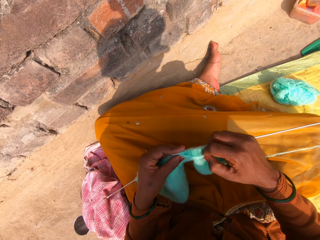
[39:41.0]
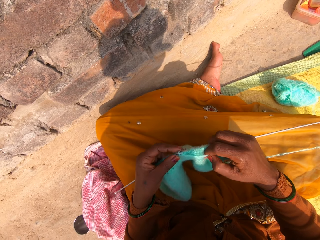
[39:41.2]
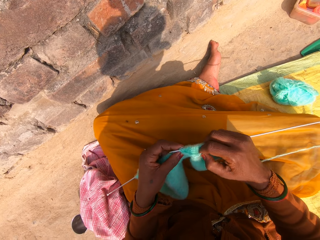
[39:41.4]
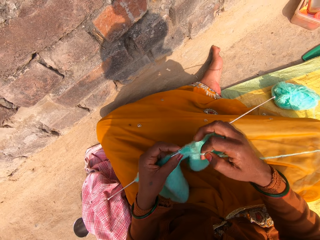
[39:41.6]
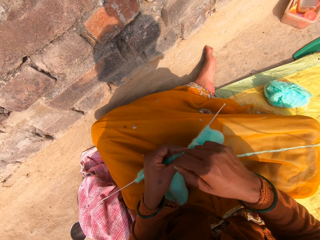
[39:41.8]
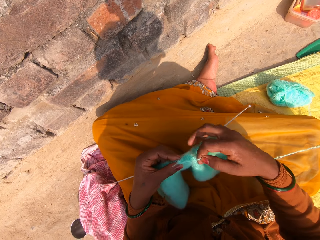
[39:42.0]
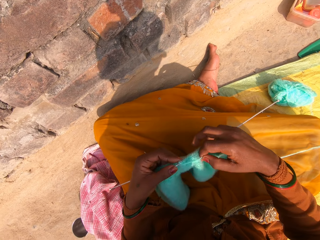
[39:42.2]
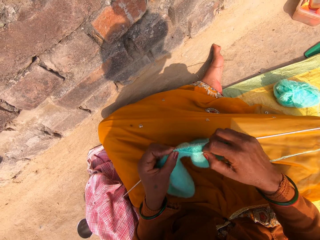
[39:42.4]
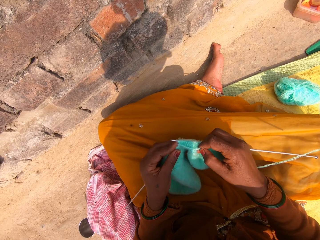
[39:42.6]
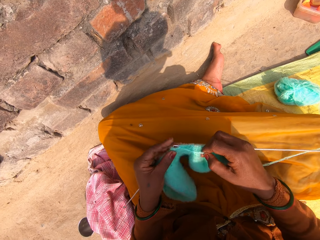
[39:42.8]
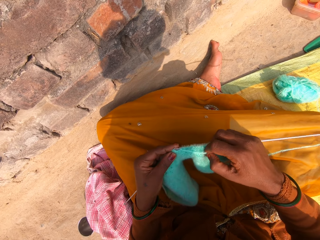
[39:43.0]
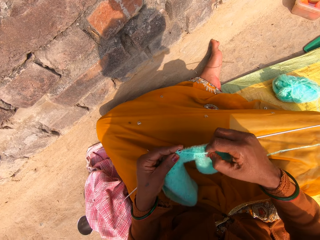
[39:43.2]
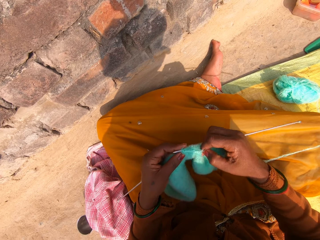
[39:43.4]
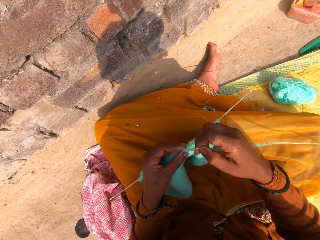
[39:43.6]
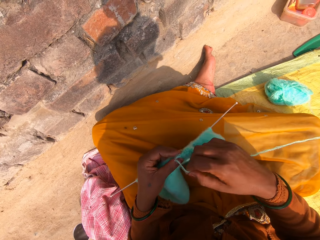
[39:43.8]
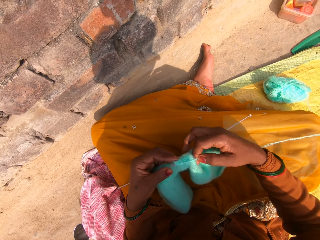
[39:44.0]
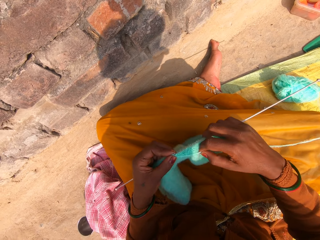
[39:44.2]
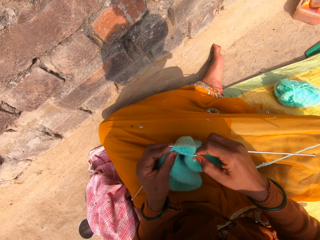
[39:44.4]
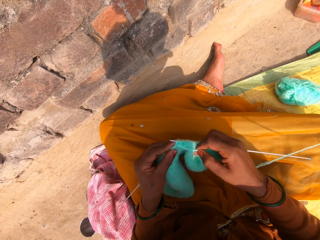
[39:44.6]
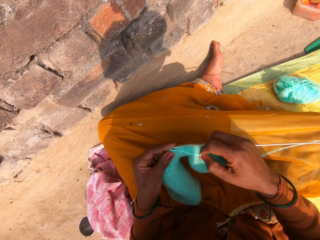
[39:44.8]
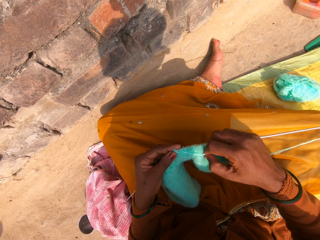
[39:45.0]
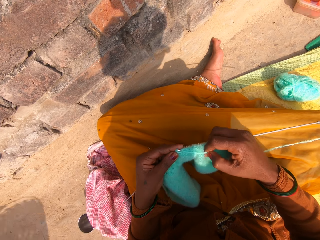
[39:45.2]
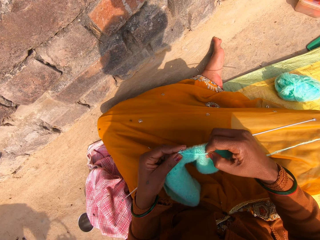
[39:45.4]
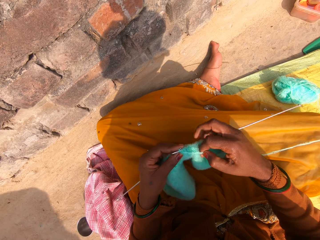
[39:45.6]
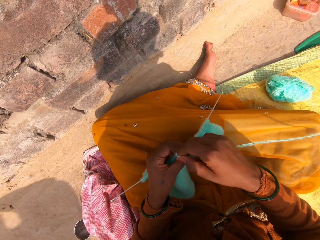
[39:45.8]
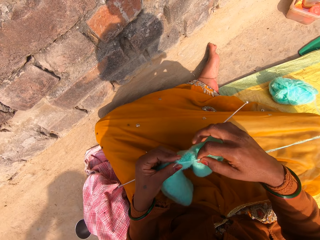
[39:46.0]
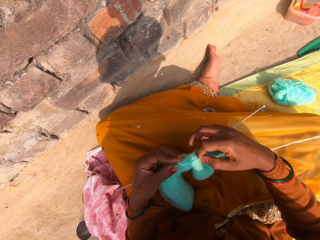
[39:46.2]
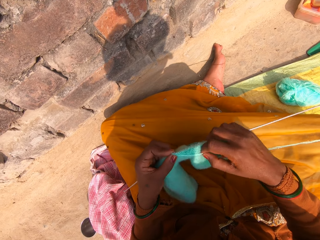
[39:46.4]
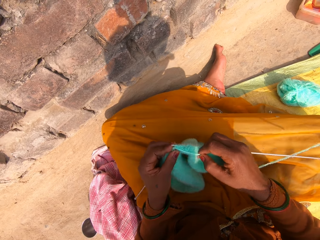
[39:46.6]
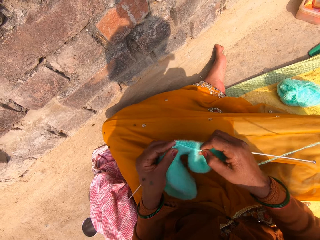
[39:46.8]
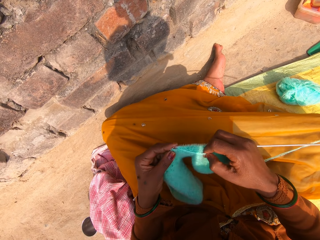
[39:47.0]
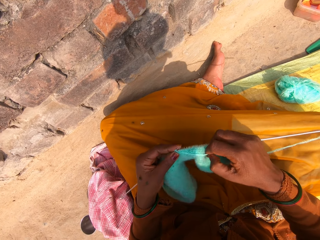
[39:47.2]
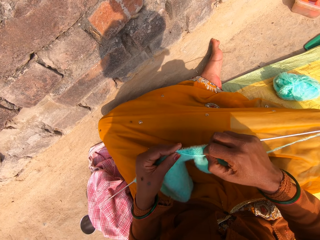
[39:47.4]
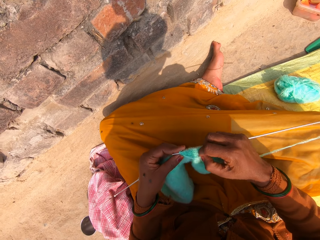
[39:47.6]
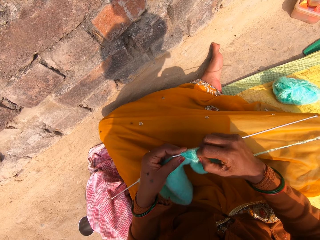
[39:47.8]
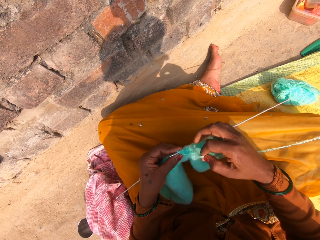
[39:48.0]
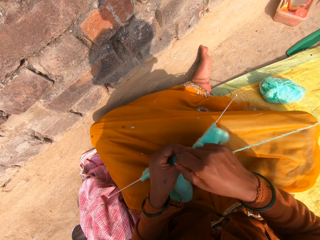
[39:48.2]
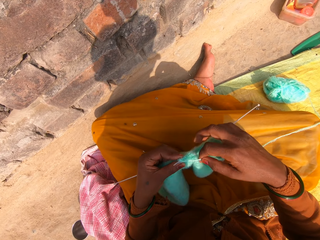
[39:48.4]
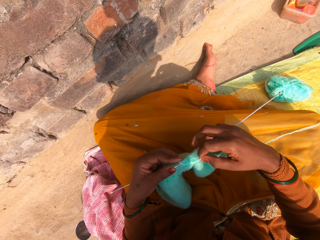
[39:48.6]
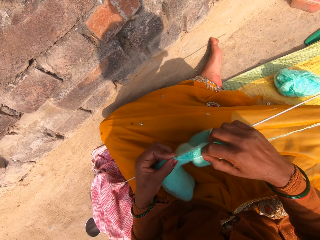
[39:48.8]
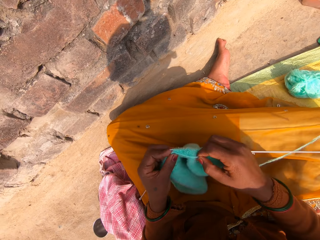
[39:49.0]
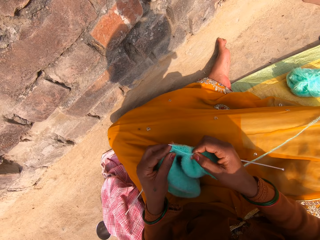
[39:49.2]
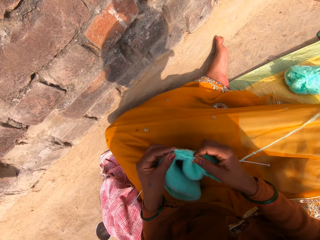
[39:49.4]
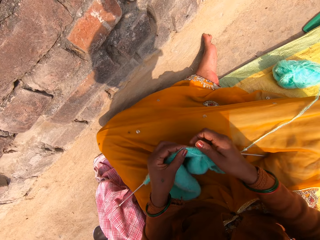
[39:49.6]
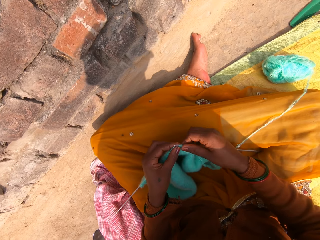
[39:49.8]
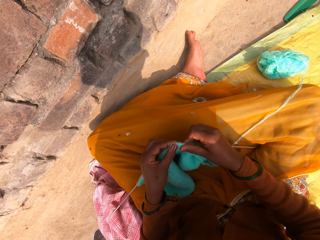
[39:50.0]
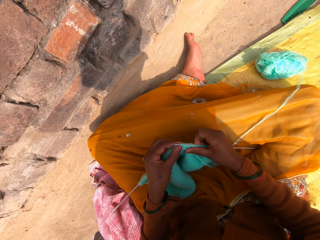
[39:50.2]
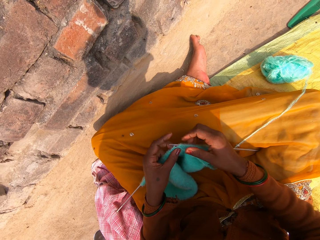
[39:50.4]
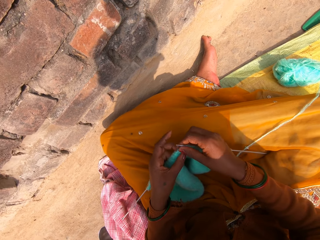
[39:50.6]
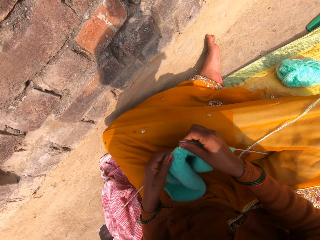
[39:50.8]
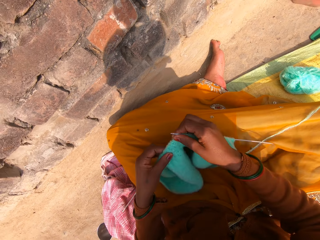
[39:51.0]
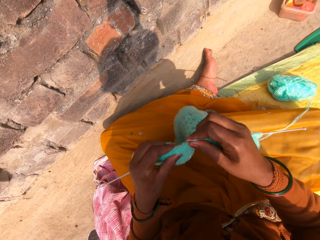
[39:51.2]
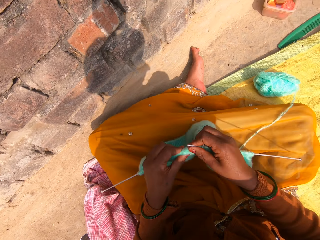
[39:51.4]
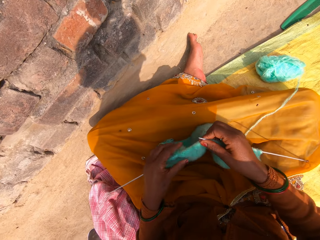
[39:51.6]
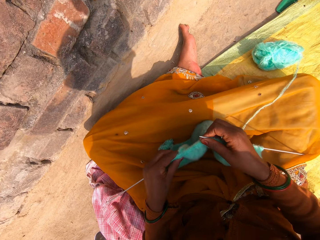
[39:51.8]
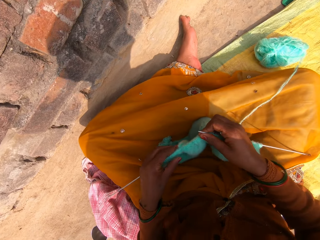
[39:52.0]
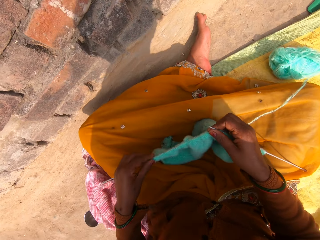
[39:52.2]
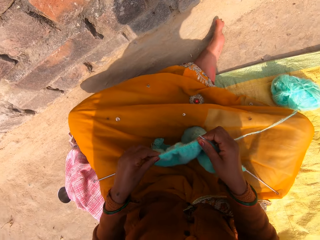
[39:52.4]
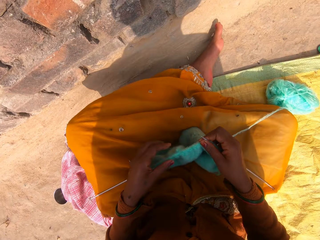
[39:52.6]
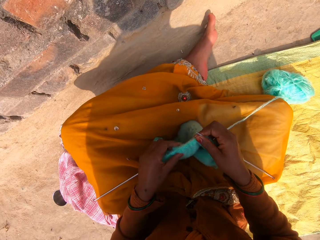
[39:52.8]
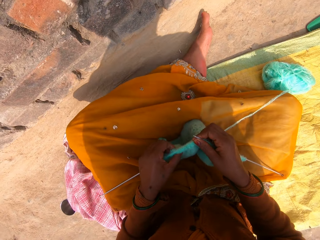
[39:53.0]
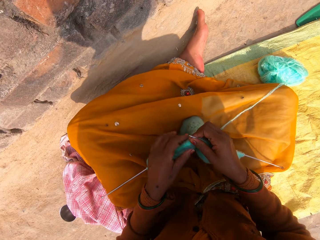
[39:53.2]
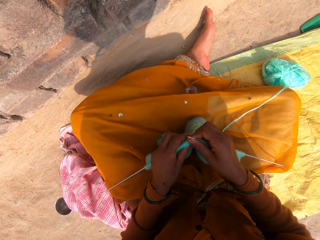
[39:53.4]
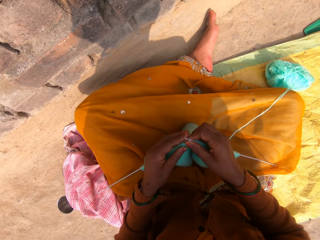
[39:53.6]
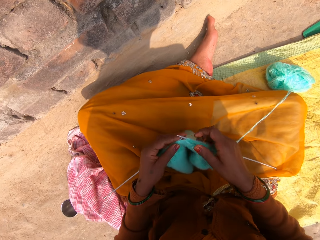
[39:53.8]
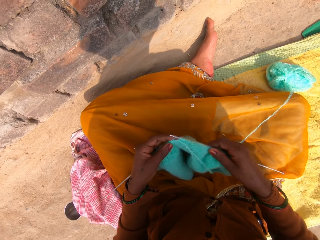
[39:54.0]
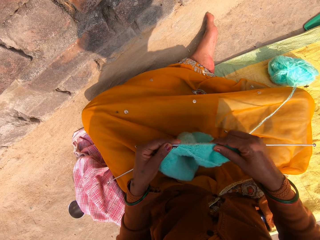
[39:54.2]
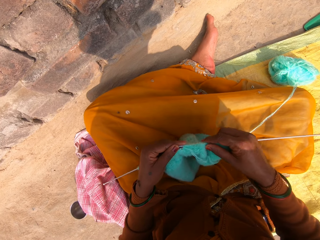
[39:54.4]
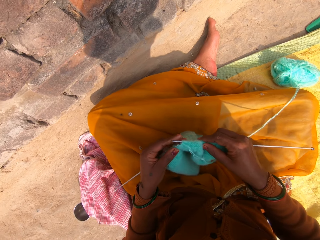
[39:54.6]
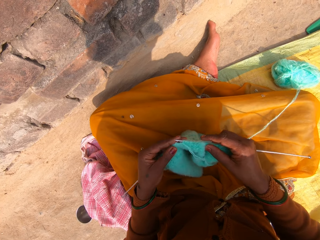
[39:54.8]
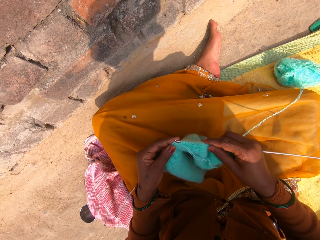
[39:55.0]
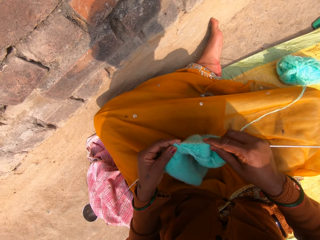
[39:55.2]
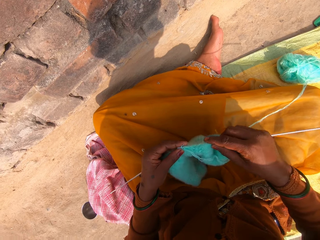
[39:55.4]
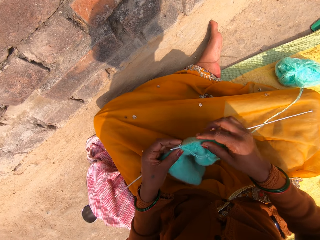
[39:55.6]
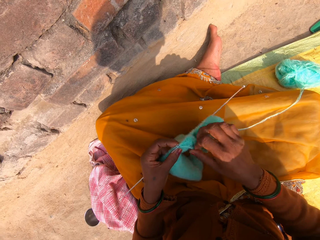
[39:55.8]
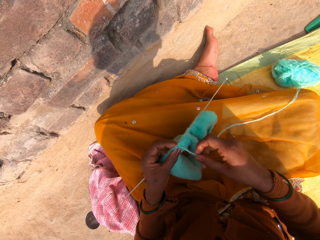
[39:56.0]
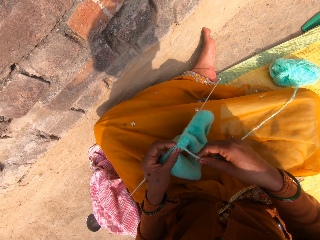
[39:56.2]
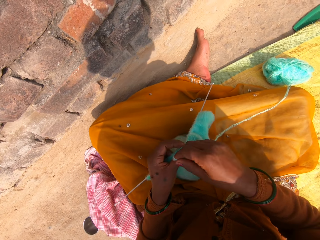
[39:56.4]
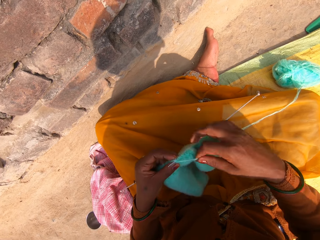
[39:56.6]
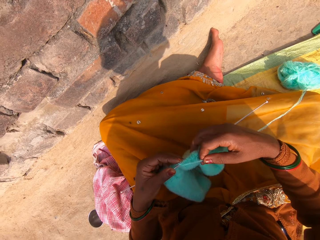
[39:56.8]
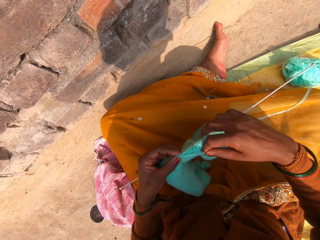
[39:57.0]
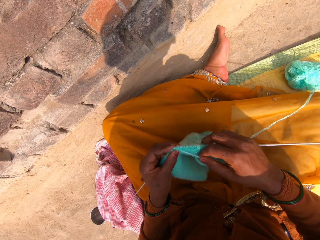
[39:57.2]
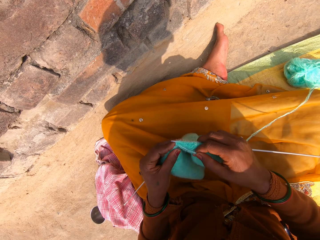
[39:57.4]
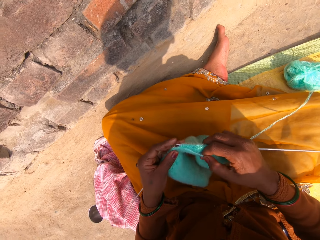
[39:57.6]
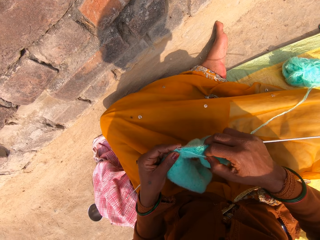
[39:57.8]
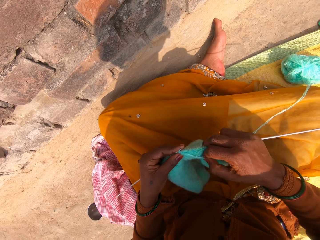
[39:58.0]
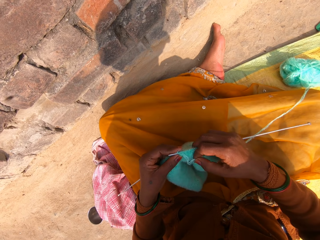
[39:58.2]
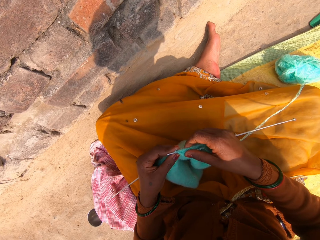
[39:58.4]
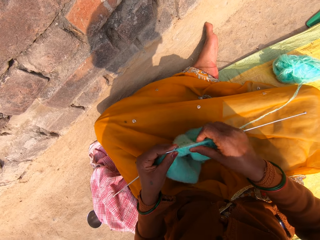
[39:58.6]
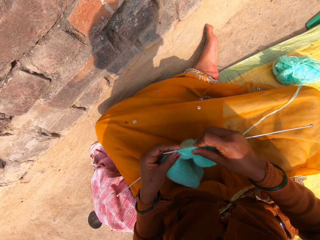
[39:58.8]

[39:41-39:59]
The camera wearer hooks a knitting thread with a single point knitting needle. She rolls the knitting thread on the single point knitting needle. She knits a fabric. She hooks the knitting thread with the single point knitting needle. She rolls the knitting thread on the single point knitting needle. She knits the fabric. She hooks the knitting thread with the single point knitting needle. She rolls the knitting thread on the single point knitting needle. She knits the fabric. She hooks the knitting thread with the single point knitting needle. She rolls the knitting thread on the single point knitting needle. She knits the fabric. She adjusts the knitted wool on the knitting pin with her right hand. She adjusts the knitted wool on the knitting pin with her left hand. She holds the fabric. She adjusts the knitted wool on the knitting pin with her right hand. She continues knitting with the wool and the knitting pins. She hooks the knitting thread with the single point knitting needle. She rolls the knitting thread on the single point knitting needle. She knits the fabric. She hooks the knitting thread with the single point knitting needle. She adjusts the knitted wool on the knitting pin with her right hand.

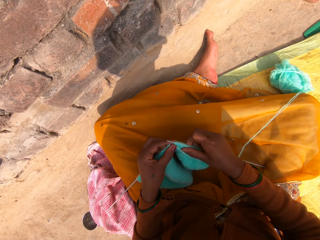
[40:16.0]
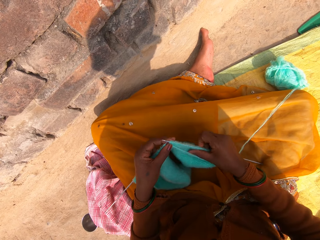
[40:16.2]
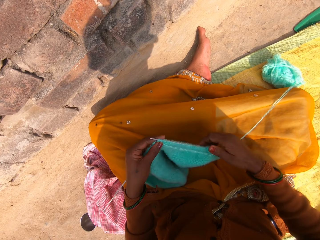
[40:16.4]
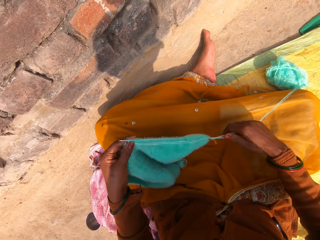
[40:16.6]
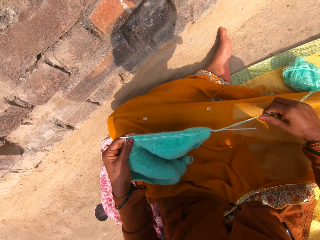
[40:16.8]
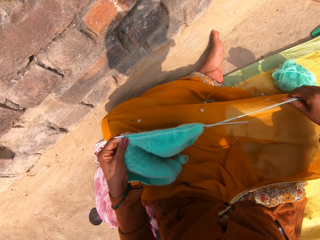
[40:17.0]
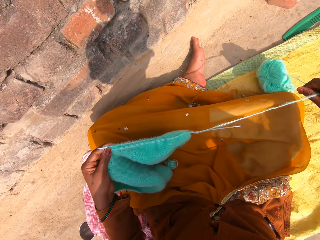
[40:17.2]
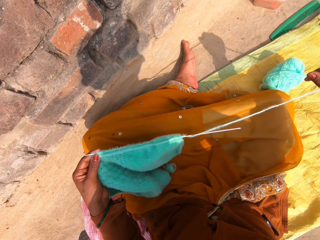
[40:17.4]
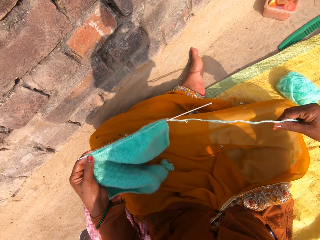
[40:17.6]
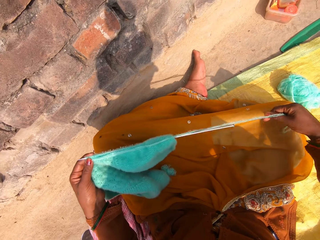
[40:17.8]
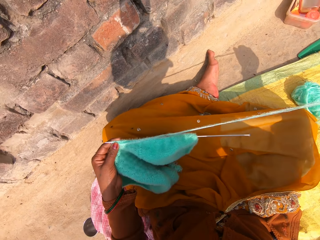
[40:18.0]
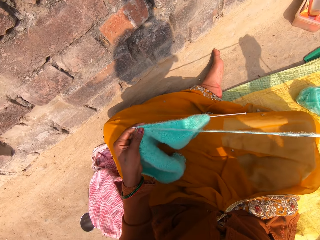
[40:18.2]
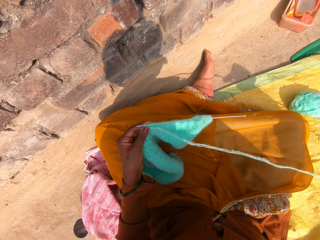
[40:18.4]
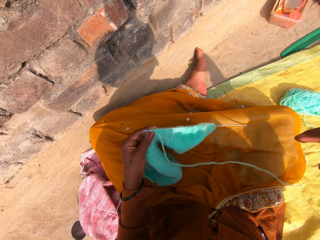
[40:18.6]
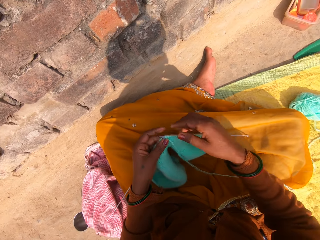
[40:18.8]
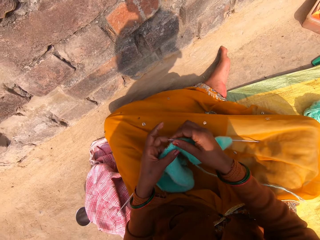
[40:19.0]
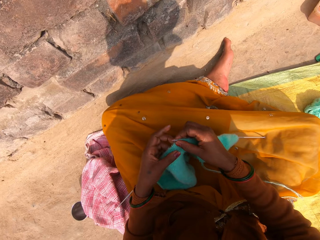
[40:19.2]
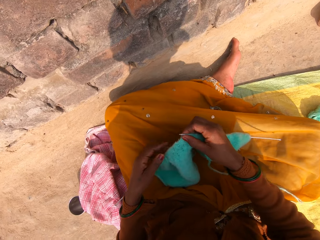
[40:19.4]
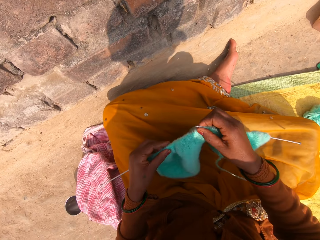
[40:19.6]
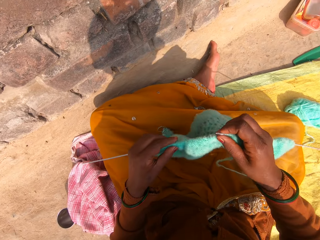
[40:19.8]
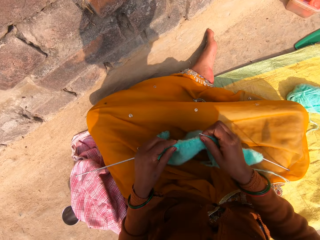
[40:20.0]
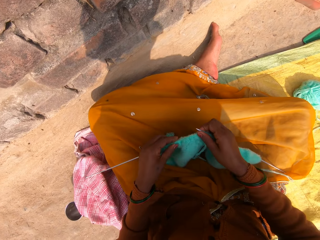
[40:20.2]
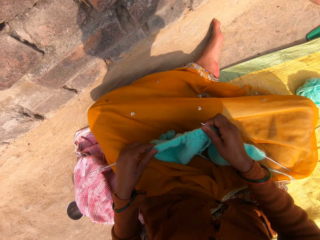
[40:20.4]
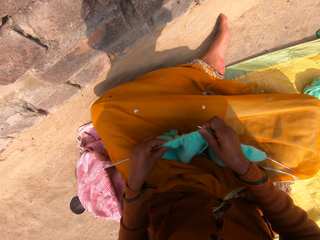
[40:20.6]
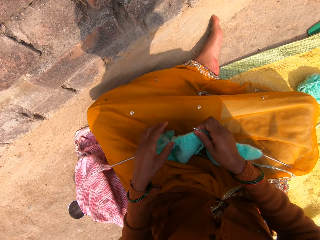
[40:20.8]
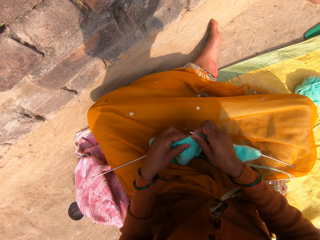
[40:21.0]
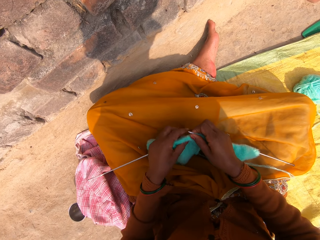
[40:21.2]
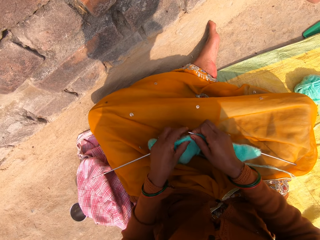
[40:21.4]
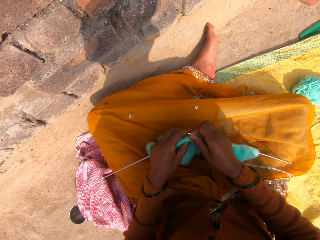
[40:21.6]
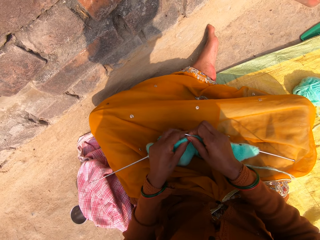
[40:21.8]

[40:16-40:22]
The camera wearer adjusts the knitted wool on the knitting pin with her right hand. She stretches the wool with her right hand. She holds a knitting thread. She lifts the knitting pins and knitted wool with both hands and drops the knitting pins and the knitted wool. She holds a fabric. She adjusts the knitted wool on the knitting pin with her left hand.
